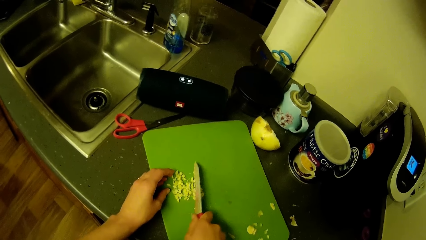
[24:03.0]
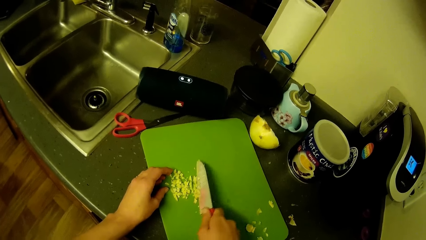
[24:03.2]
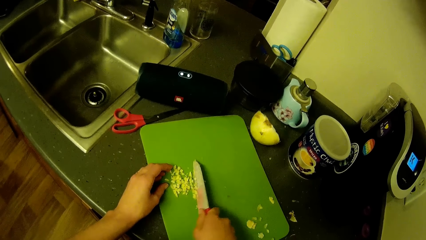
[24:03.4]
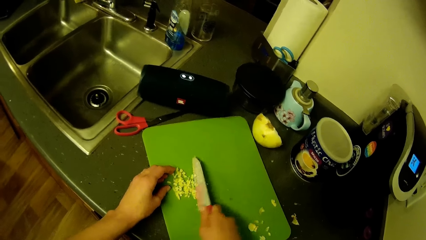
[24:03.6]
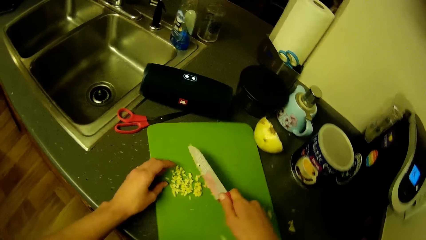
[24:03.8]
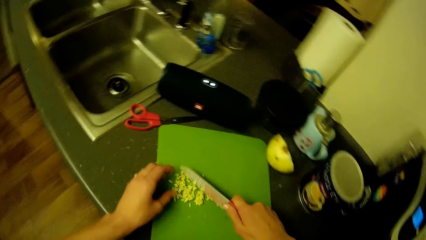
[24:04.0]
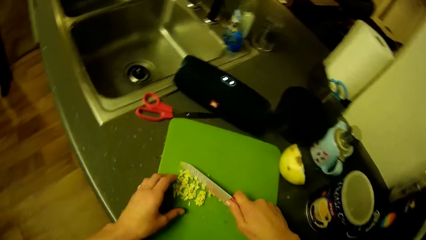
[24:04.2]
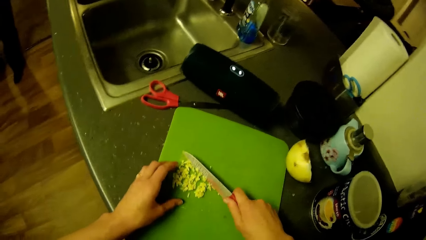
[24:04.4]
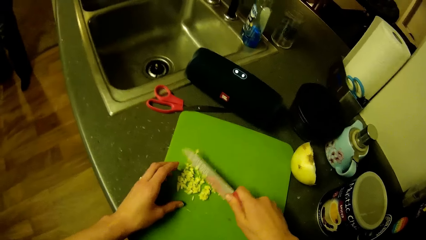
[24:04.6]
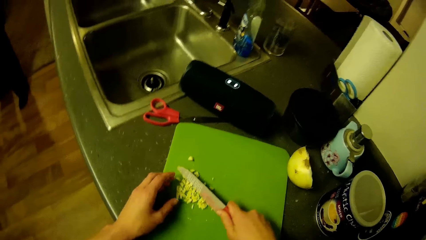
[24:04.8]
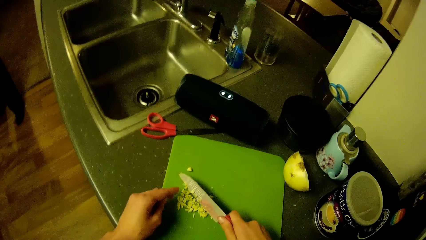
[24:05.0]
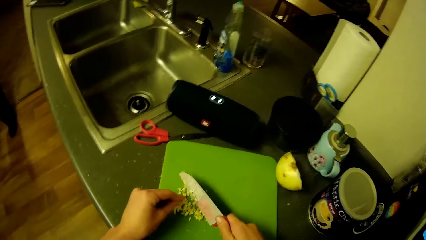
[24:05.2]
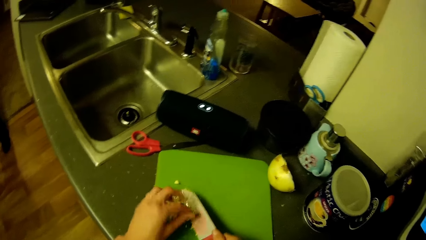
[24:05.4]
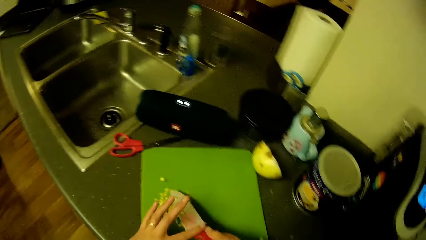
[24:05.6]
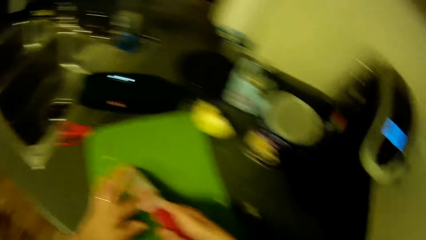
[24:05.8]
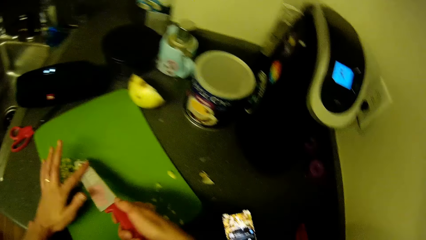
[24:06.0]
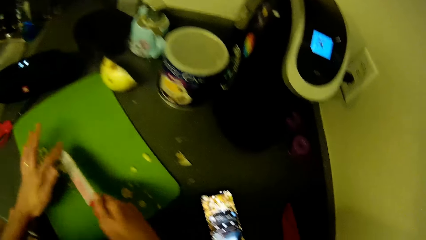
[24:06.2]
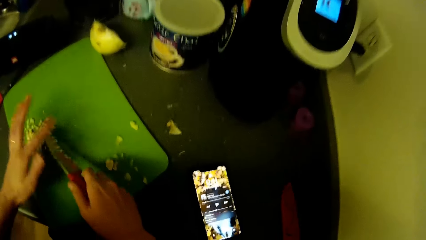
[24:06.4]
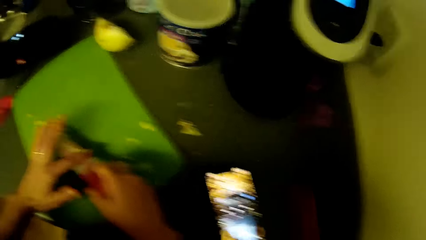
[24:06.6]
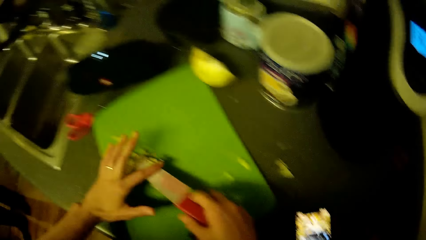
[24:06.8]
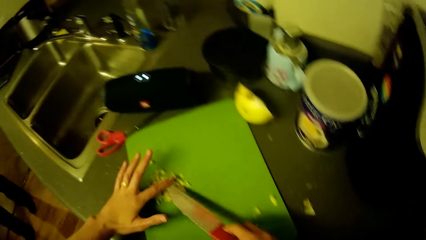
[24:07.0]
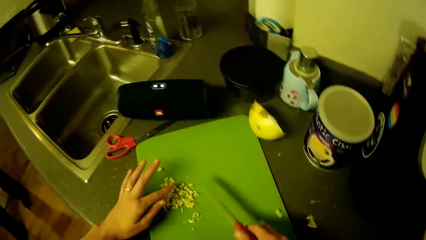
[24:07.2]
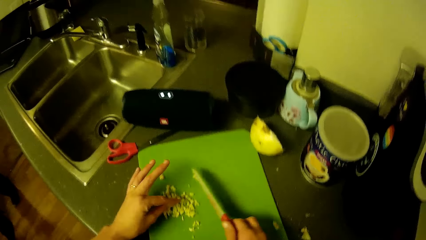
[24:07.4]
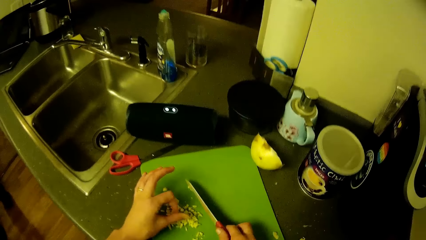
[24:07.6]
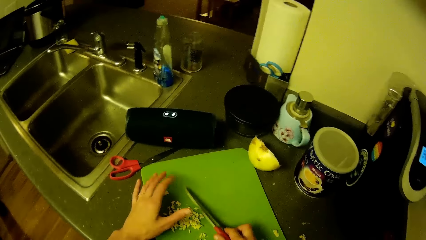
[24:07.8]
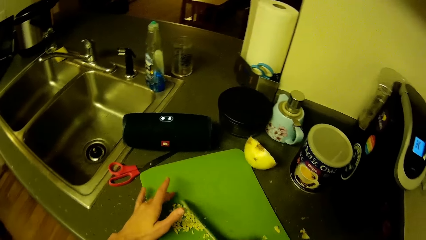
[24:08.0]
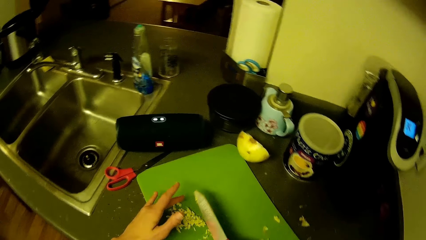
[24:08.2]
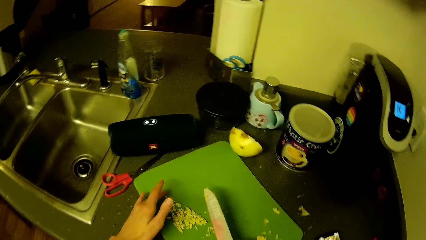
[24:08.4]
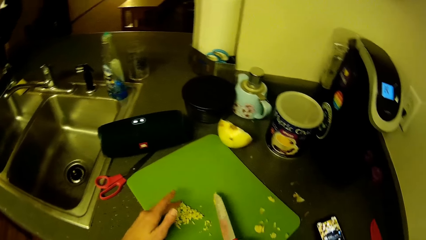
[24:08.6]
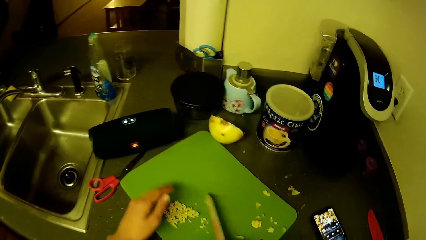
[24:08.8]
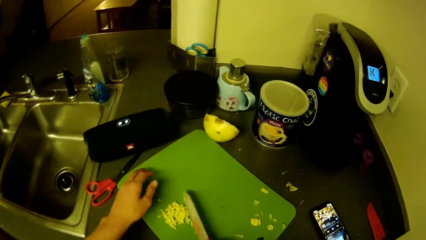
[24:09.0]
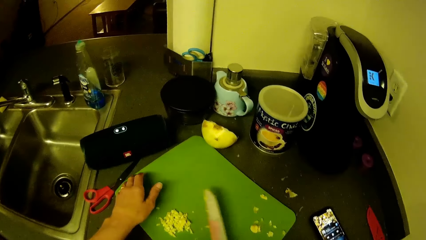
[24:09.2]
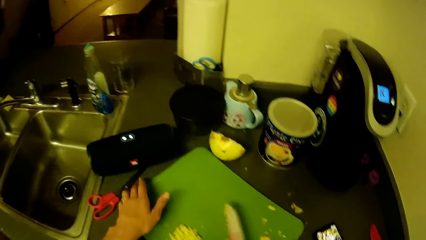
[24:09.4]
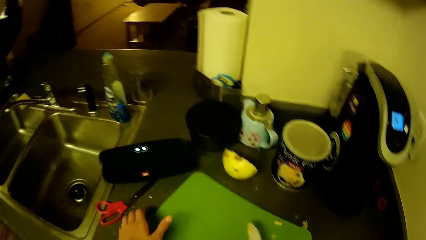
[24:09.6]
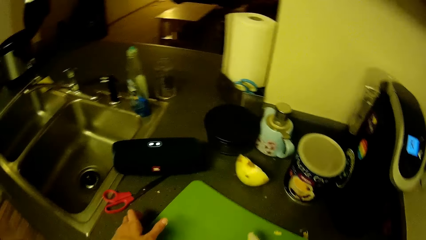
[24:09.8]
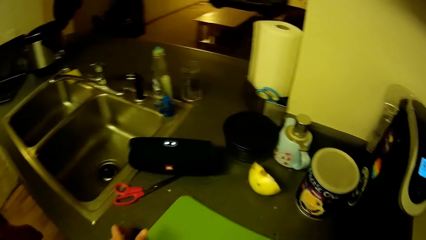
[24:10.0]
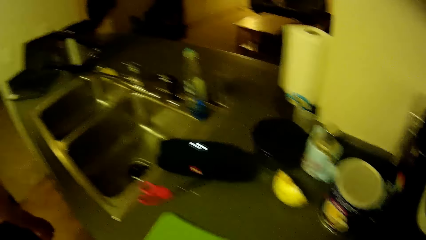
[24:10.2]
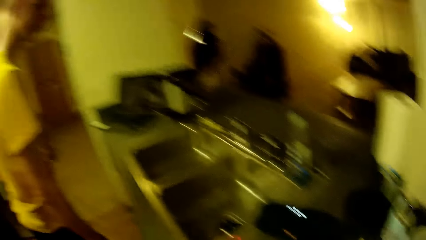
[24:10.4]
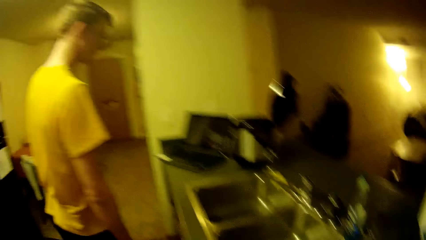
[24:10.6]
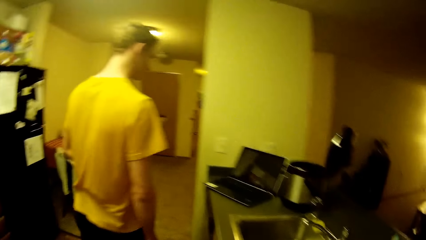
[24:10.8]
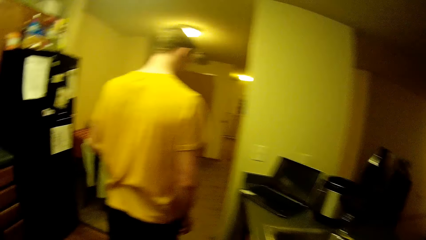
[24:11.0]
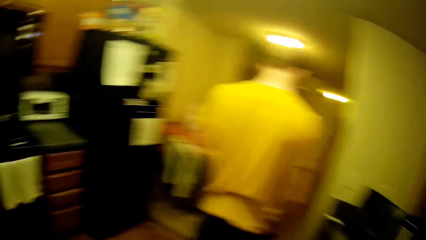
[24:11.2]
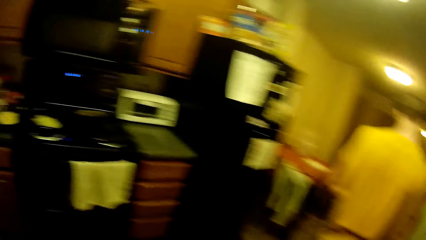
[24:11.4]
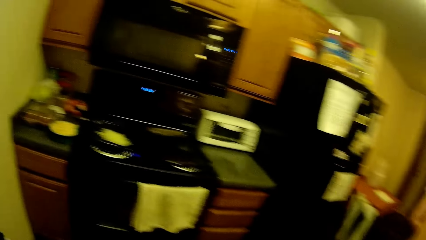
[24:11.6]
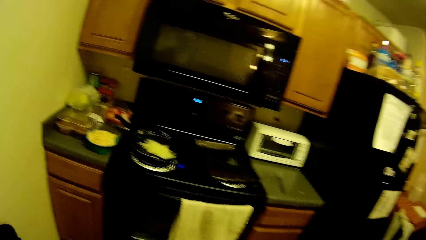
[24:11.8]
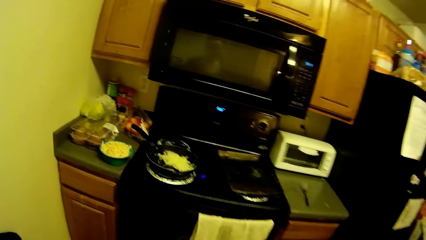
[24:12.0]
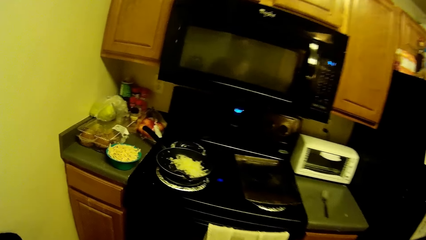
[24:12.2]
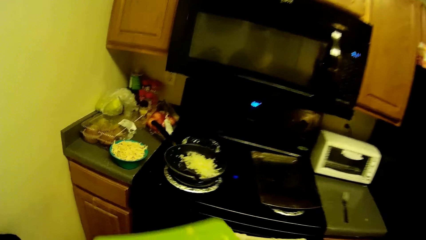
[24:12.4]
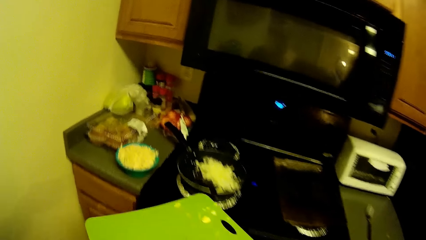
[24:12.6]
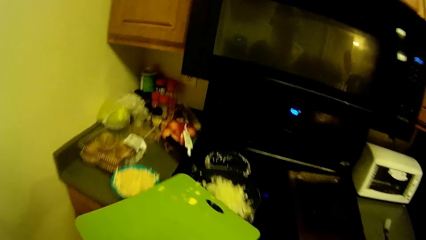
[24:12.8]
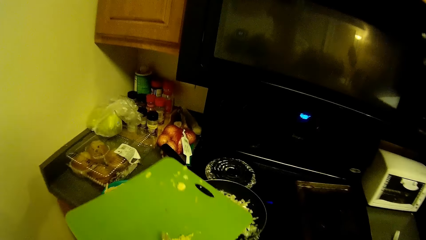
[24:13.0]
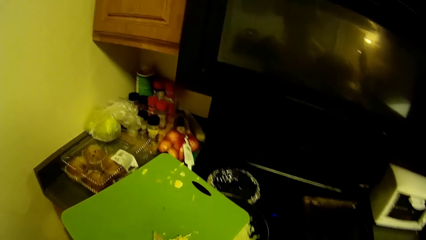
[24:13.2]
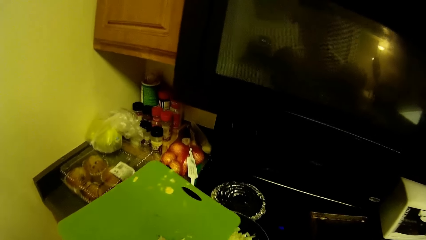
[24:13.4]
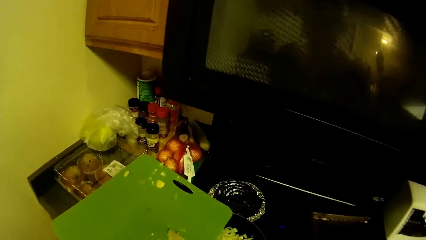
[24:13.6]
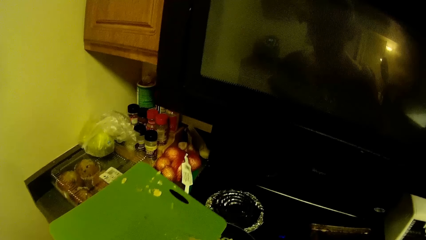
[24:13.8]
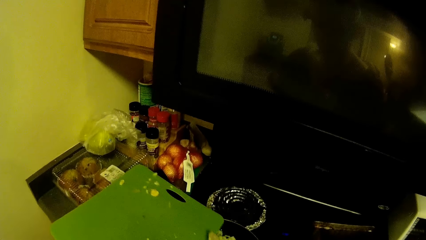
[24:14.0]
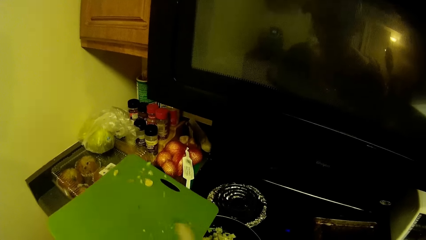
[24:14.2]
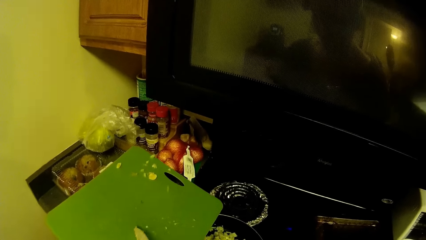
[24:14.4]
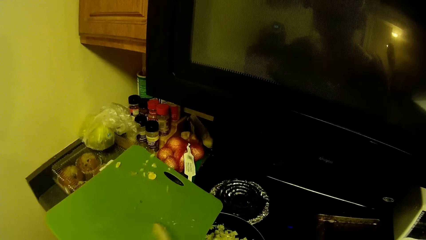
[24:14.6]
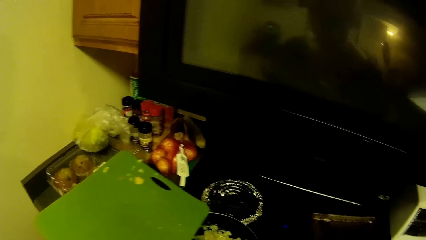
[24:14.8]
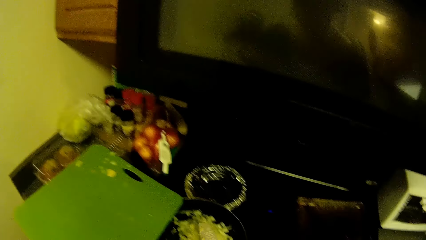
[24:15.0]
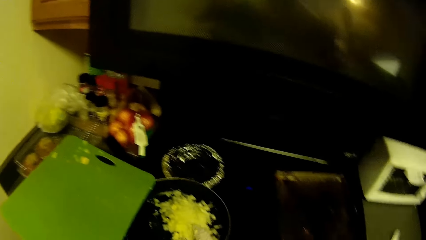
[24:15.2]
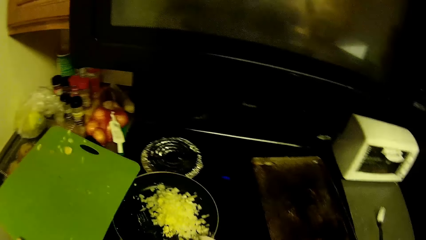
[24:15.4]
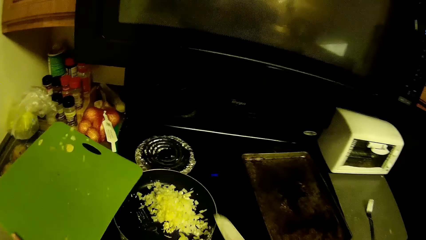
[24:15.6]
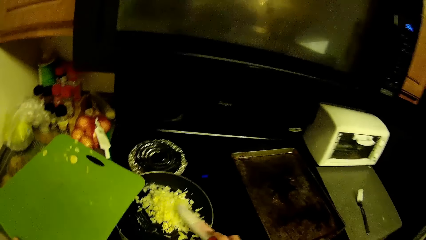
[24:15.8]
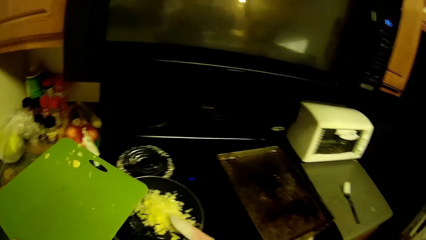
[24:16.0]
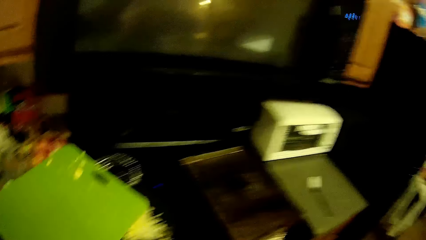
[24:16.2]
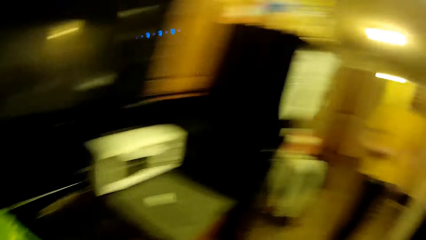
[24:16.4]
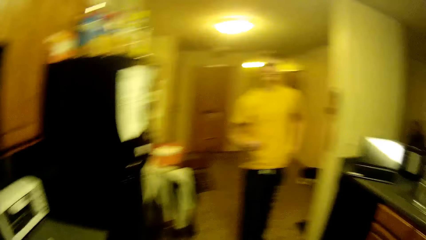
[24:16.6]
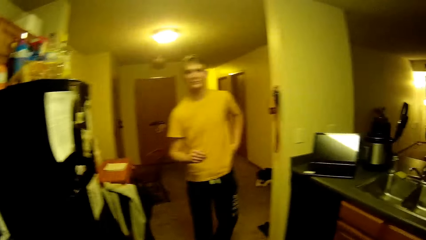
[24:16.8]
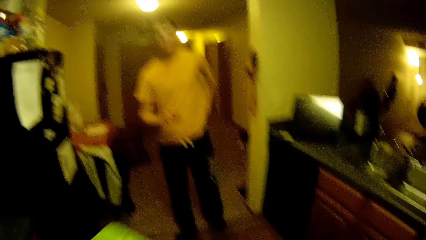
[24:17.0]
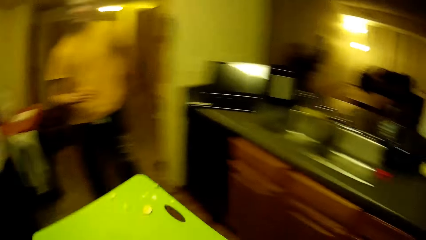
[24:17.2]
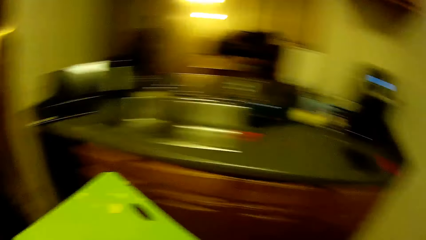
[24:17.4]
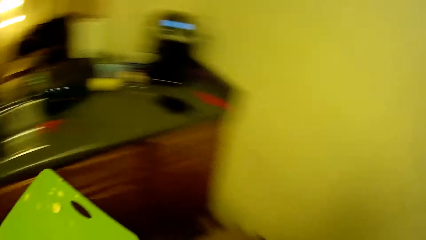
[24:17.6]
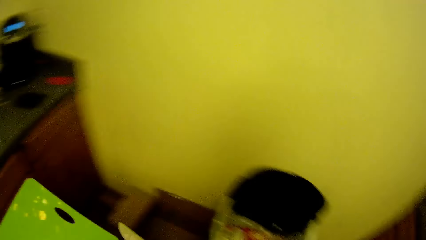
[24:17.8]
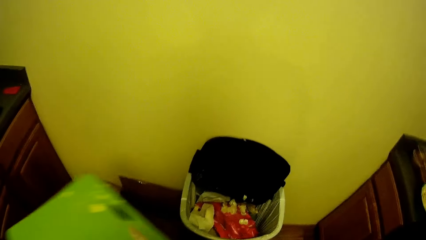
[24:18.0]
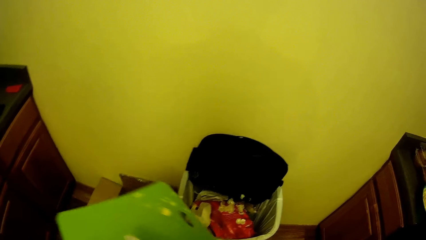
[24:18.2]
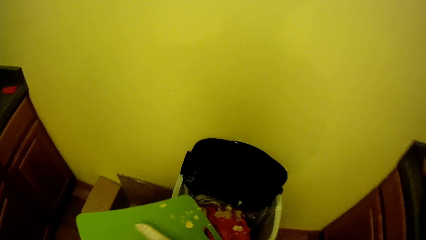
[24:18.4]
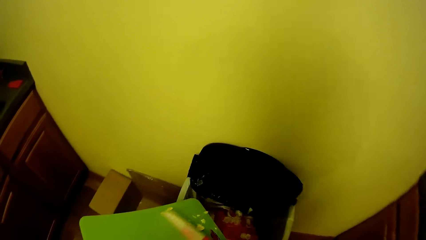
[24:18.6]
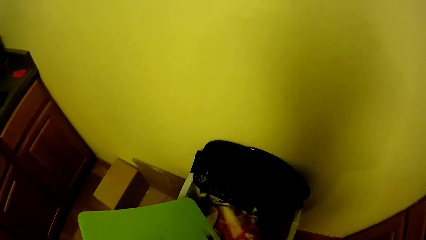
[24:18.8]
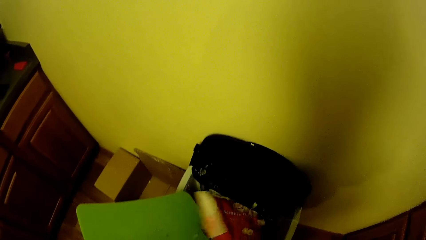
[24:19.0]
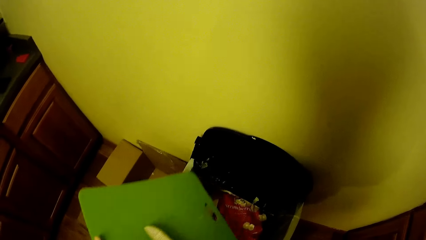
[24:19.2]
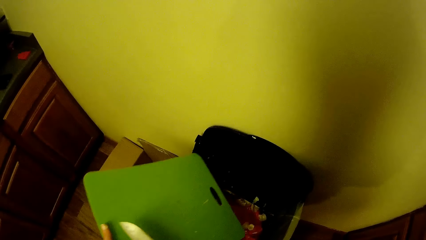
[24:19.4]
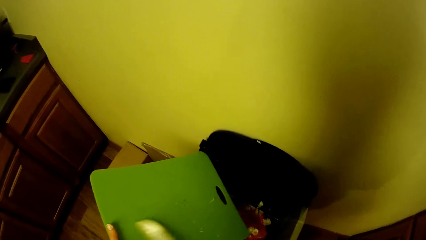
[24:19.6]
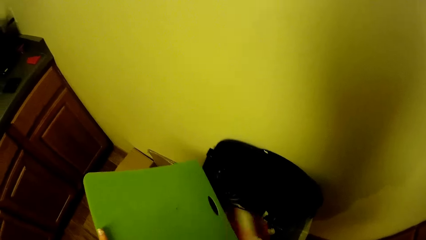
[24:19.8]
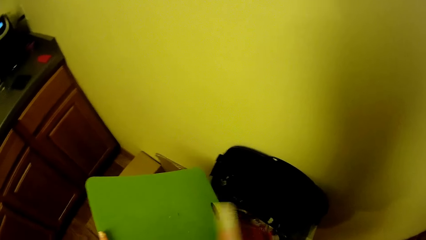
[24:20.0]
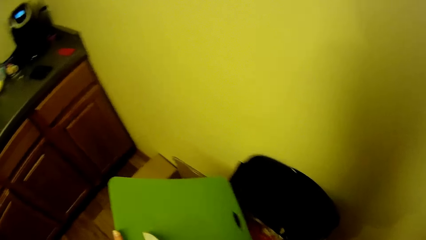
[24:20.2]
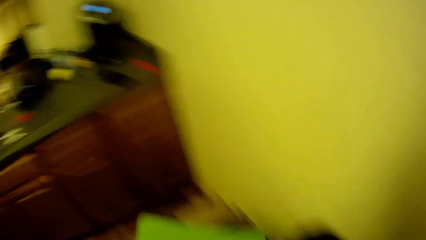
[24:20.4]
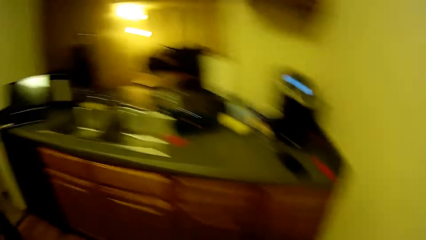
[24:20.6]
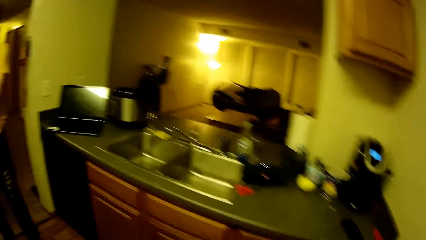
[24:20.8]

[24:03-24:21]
The camera wearer rubs fingers. He removes something from the knife. He gathers something. He moves the tray or cutting board containing the chopped onions. A man paces in the kitchen. The camera wearer pours the onions into a frying pan on the cooker with his hand. He turns to the other side. He pours the leftover chopped onion into the kitchen bin.
